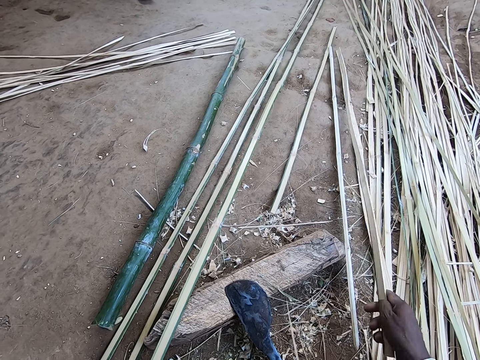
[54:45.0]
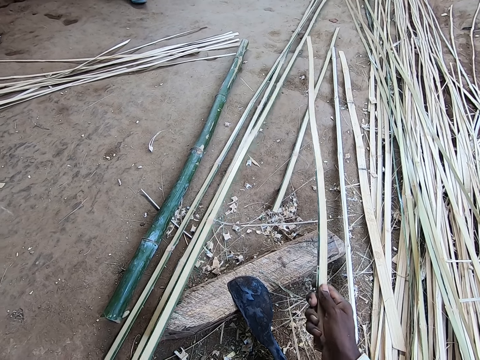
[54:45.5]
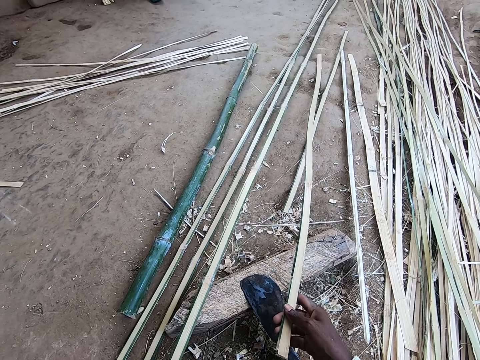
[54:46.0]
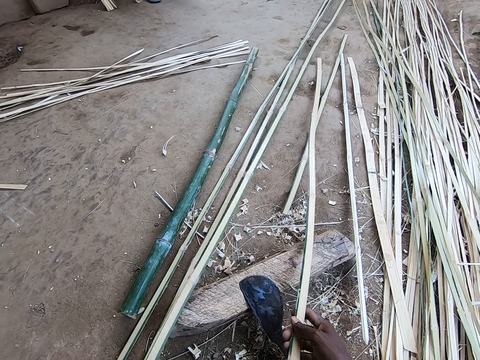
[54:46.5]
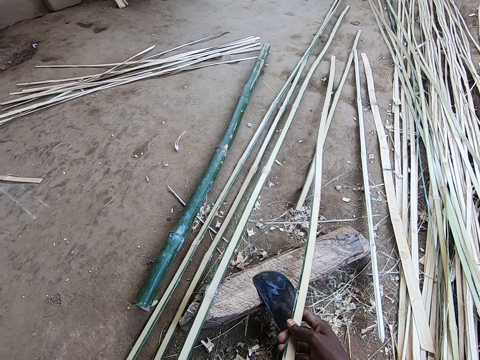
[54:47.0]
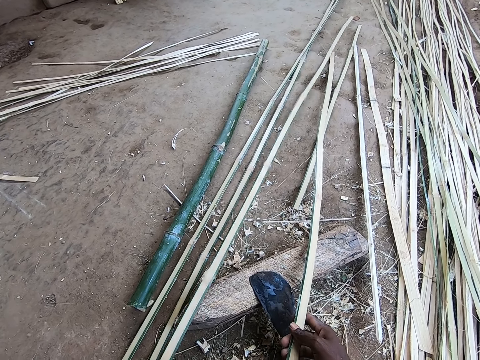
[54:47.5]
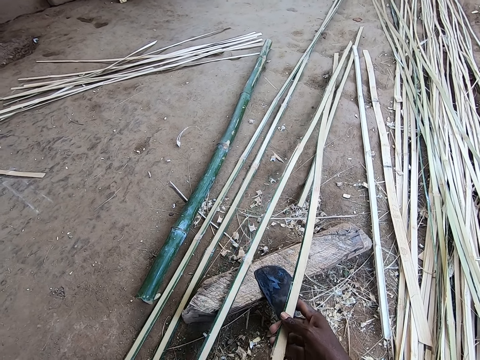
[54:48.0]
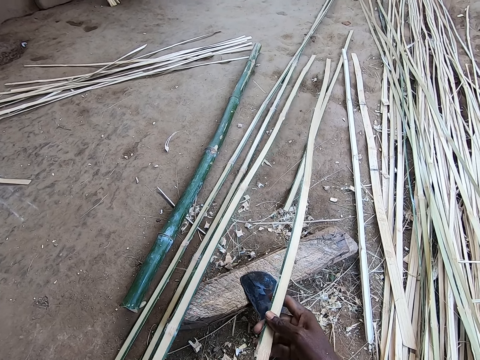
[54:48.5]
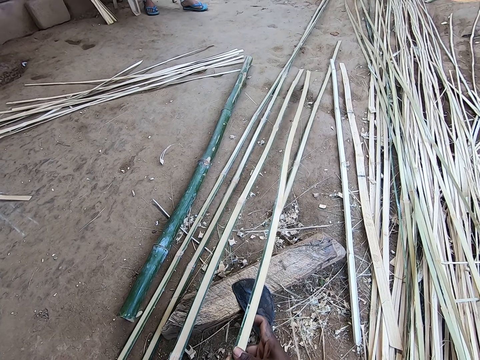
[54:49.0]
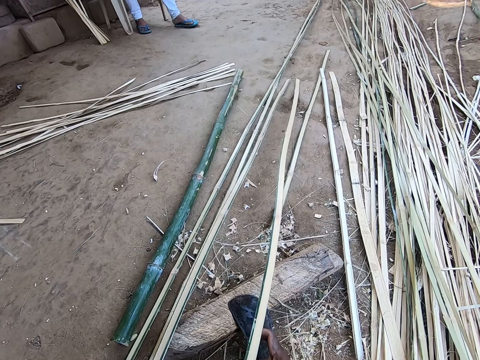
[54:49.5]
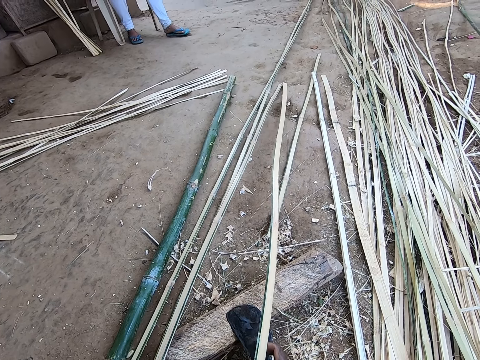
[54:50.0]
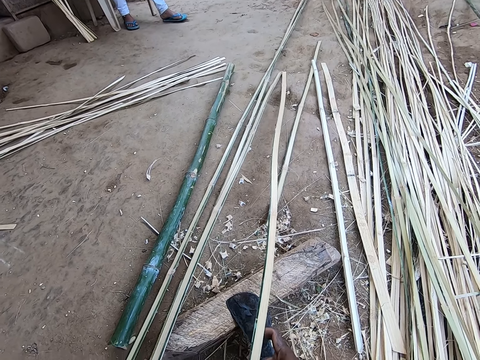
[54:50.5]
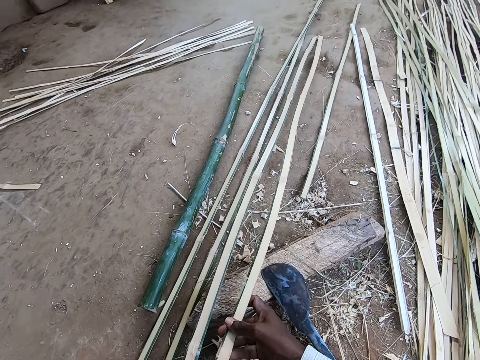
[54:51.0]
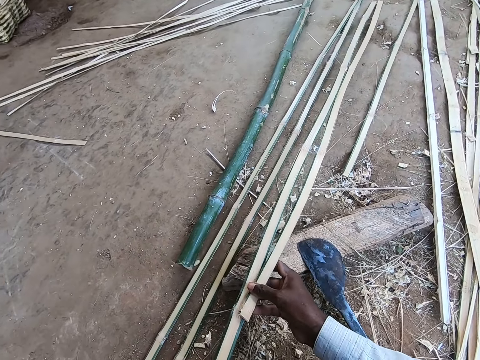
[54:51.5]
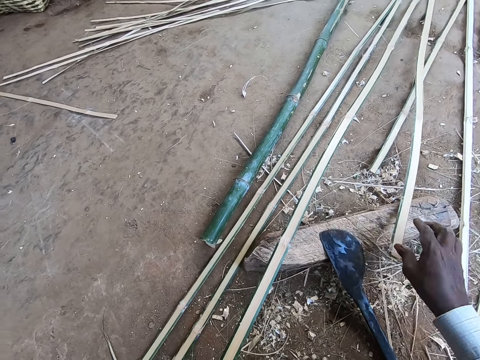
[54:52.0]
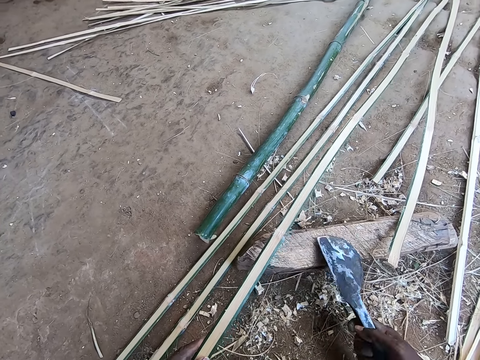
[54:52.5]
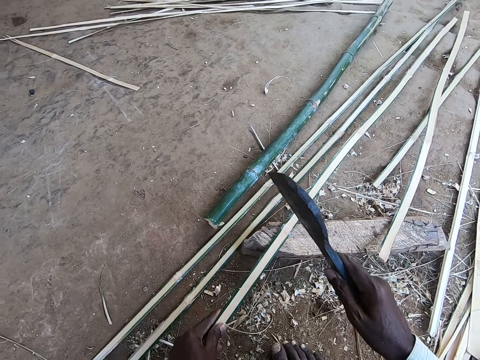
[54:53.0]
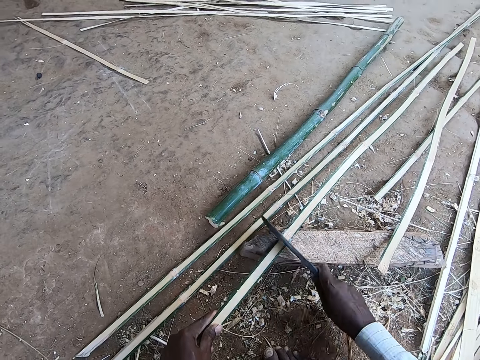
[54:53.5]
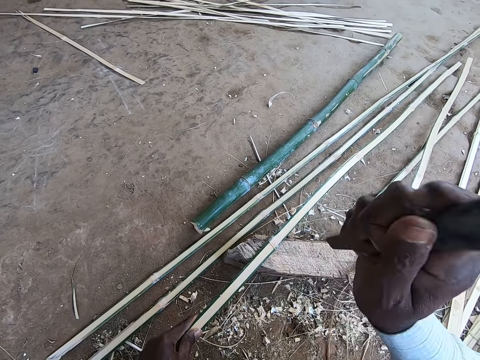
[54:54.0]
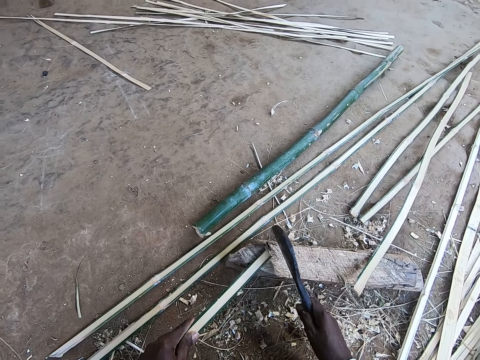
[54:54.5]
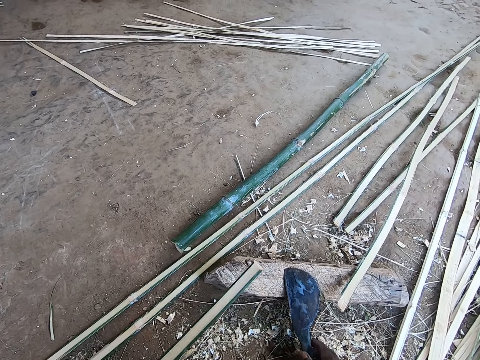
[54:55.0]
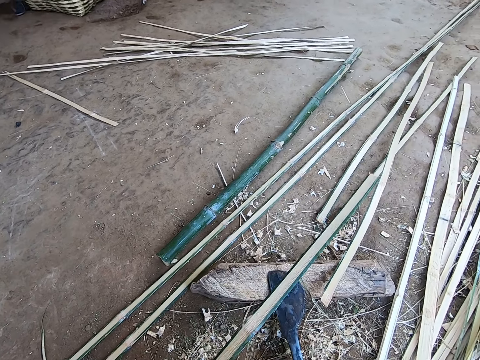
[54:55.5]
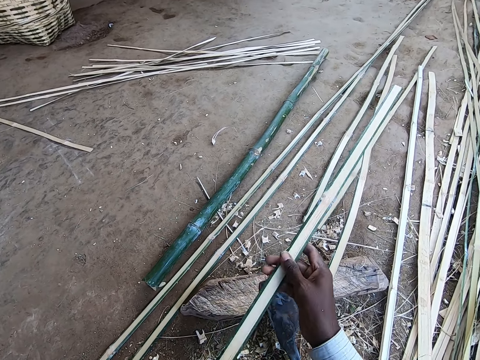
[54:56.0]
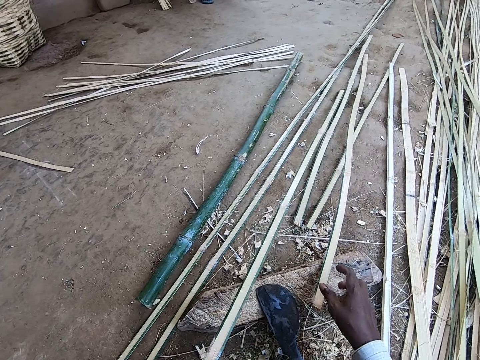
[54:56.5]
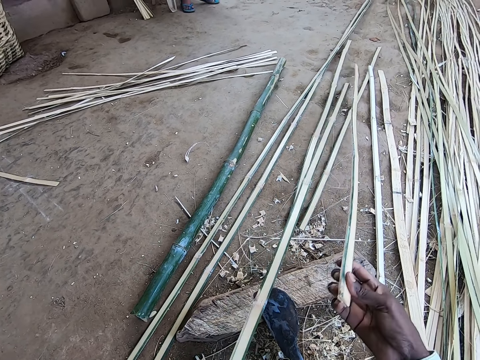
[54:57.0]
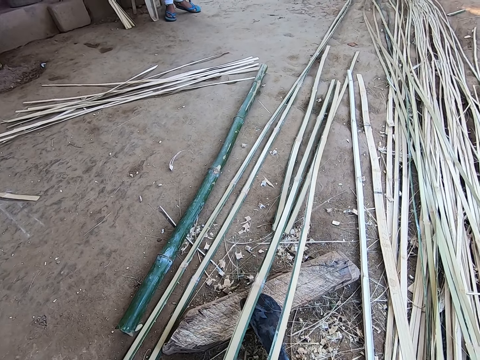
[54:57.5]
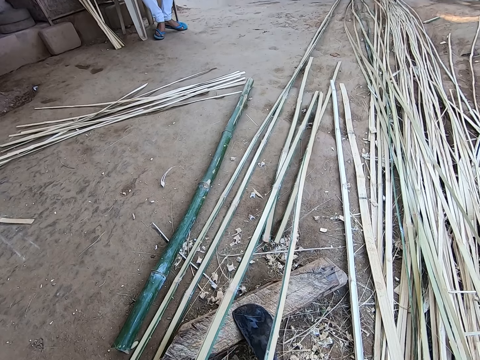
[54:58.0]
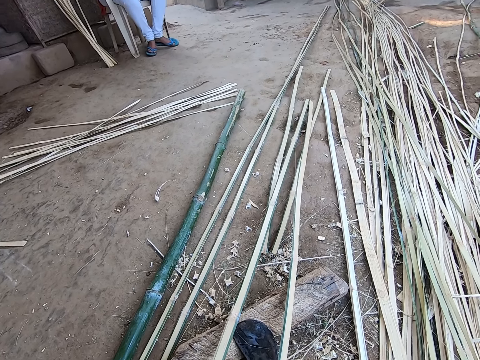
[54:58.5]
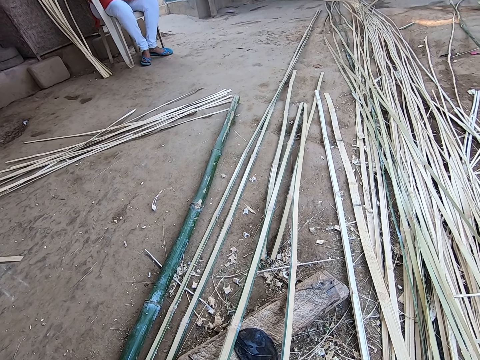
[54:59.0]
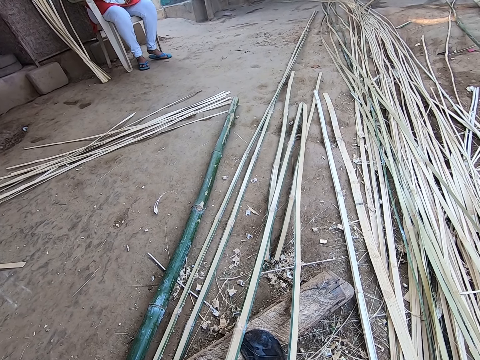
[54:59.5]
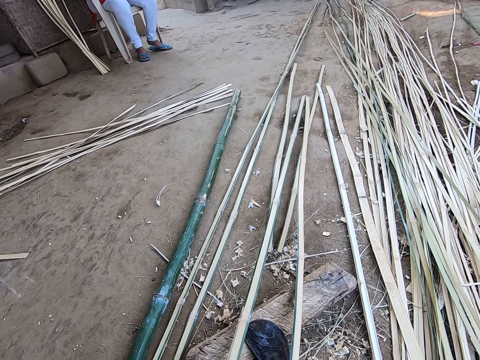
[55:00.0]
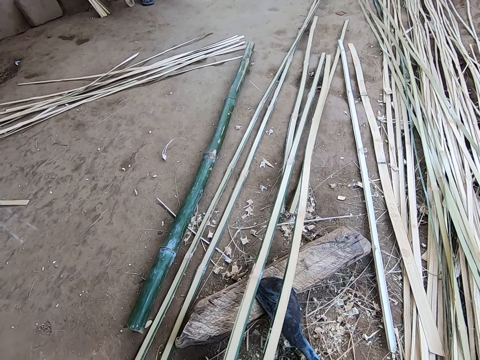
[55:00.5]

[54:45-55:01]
The camera wearer picks up the bamboo strip or stick on the floor with his right hand. He drags the bamboo strip on the floor with his left hand. He aligns the bamboo strip in his right hand with the bamboo strip in his left hand. He measures the bamboo. He drops the bamboo strip in his right hand on the wood. He picks up the bamboo knife or bamboo cutter knife on the wood with his right hand. He cuts the bamboo strip on the wood with the bamboo knife in his right hand. He drops the bamboo knife on the wood with his right hand. He picks up the bamboo strip on the wood with his right hand. He pulls the bamboo stick. He aligns the bamboo strip in his right hand with the bamboo strip in his left hand.

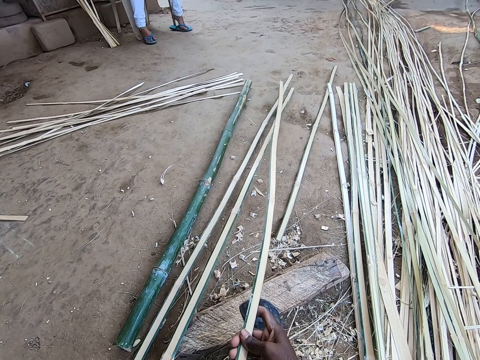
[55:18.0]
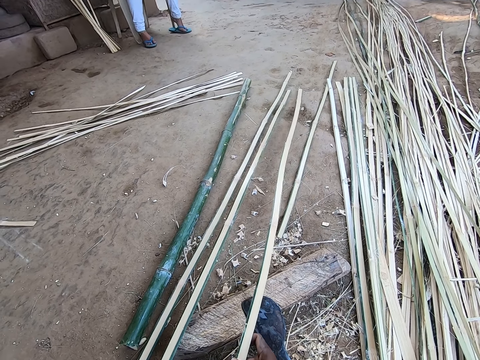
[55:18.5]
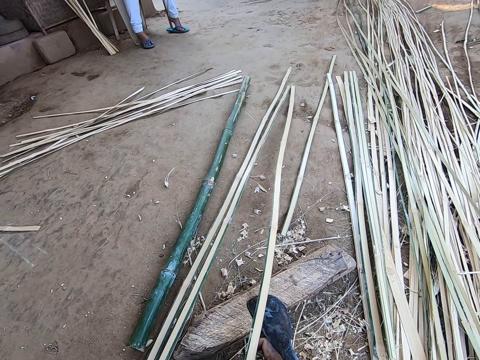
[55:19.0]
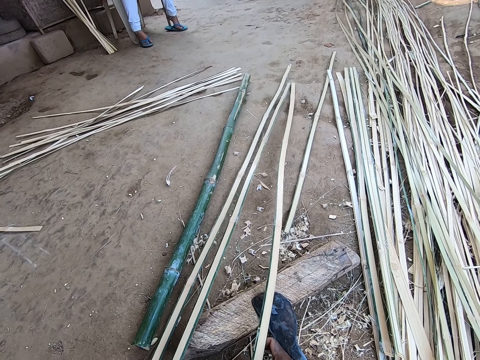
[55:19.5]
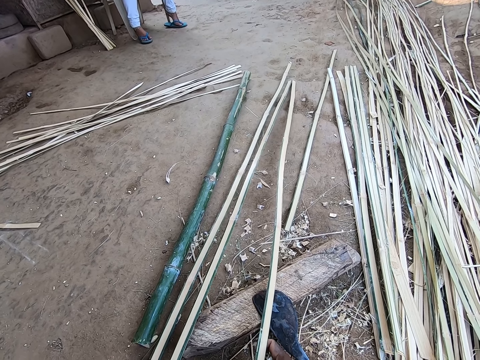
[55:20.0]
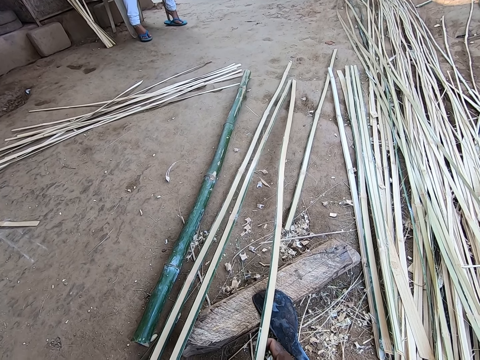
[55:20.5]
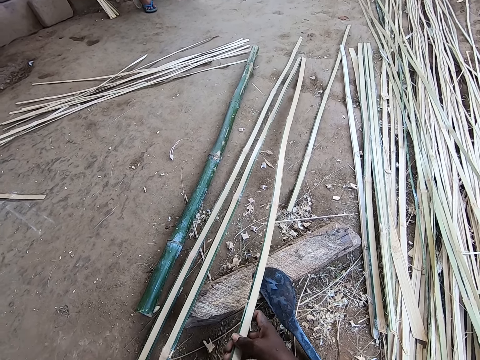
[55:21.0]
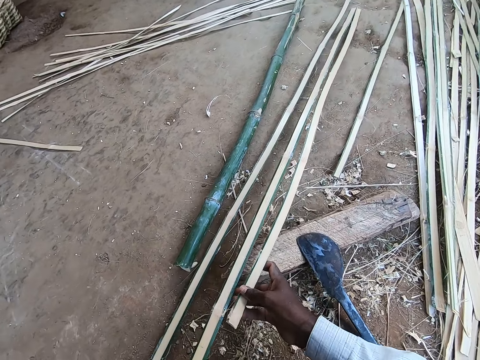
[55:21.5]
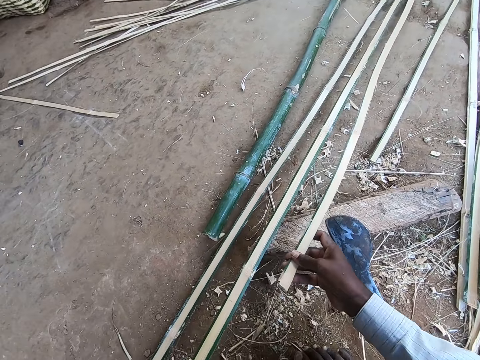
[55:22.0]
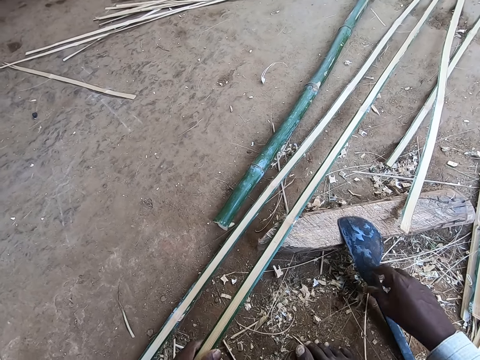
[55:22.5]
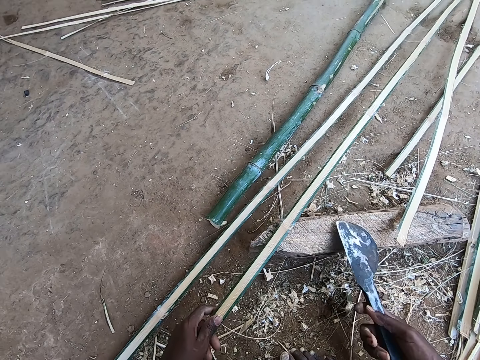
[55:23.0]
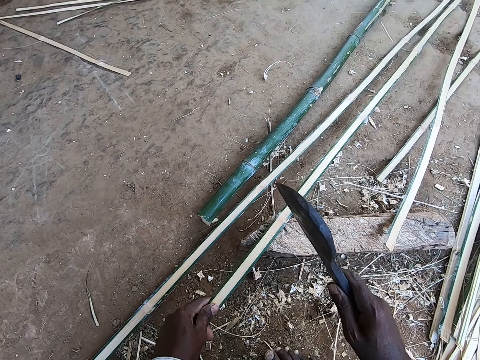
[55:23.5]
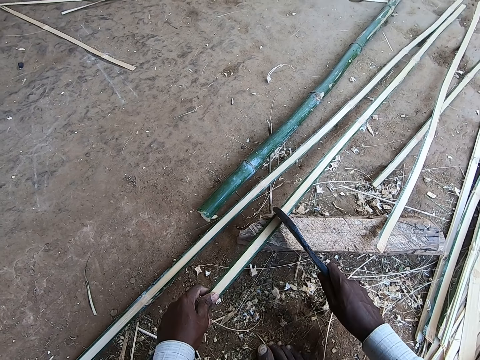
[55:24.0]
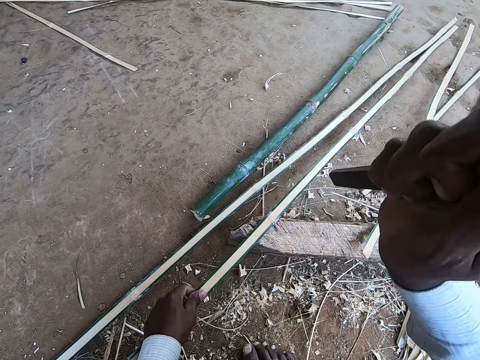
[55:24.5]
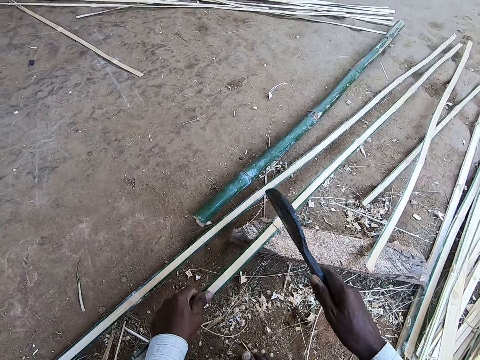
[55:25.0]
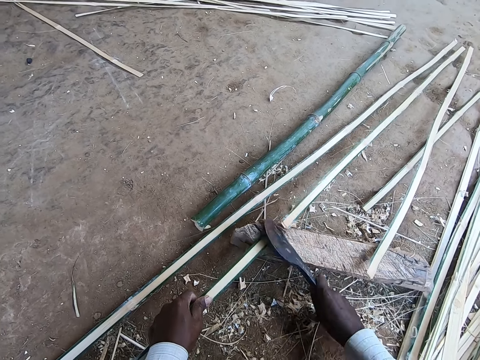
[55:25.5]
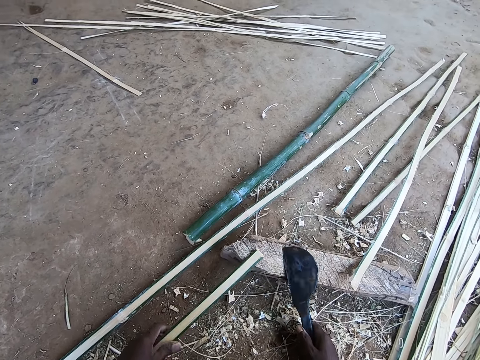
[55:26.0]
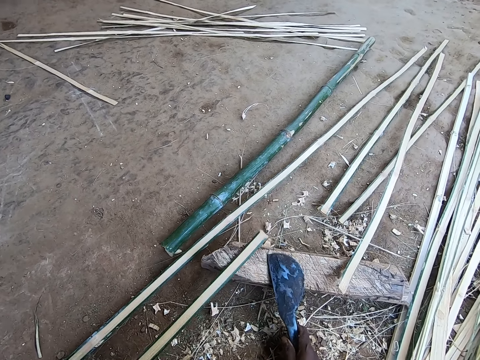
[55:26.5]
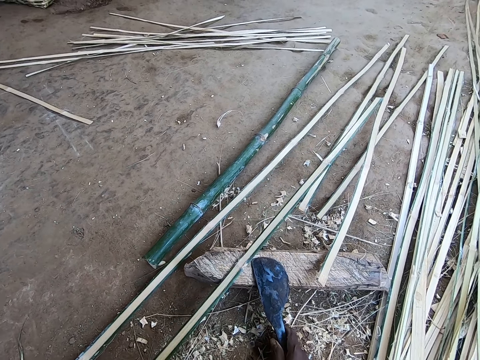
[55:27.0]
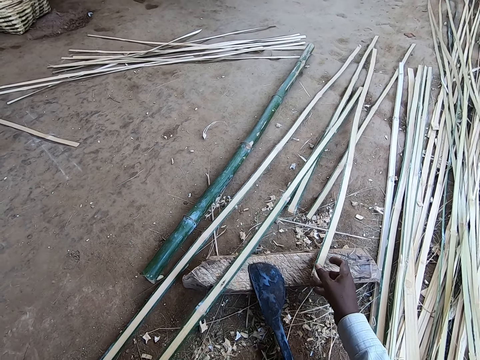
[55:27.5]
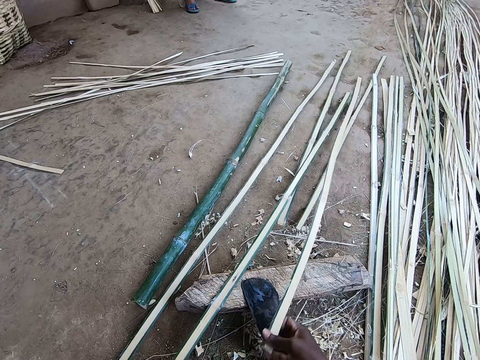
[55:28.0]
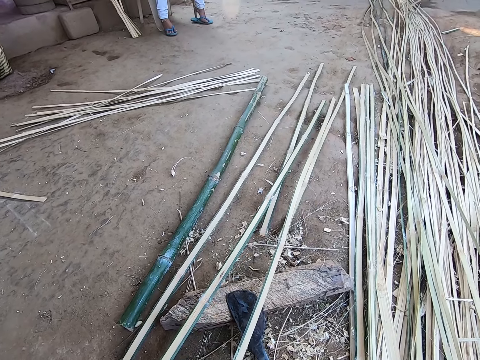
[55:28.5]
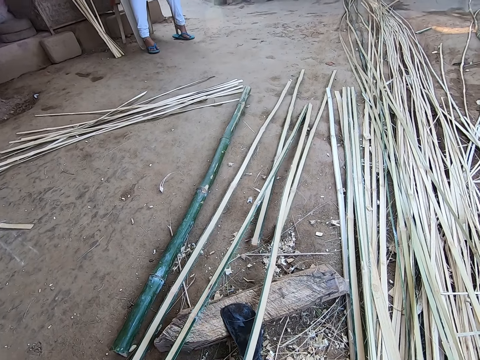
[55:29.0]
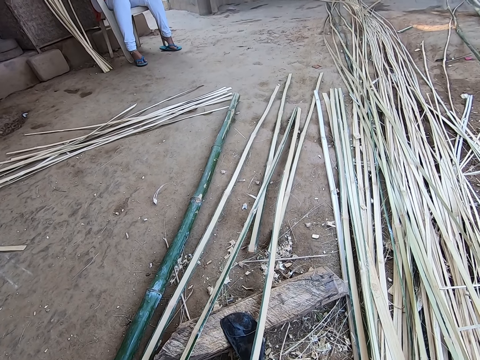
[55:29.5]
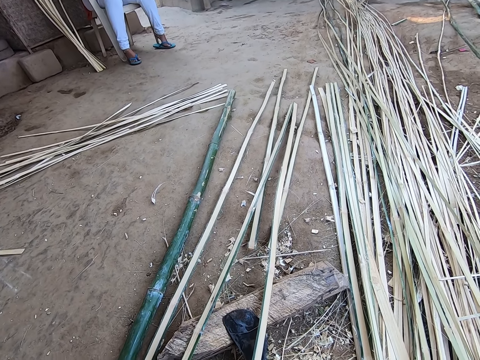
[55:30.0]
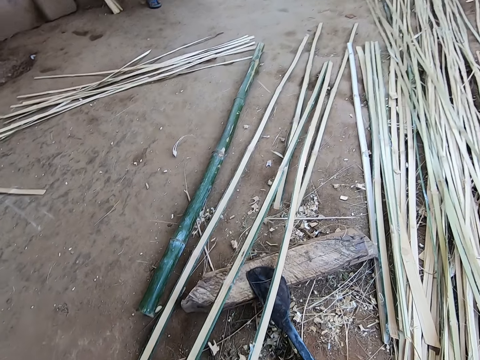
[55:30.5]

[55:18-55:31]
The camera wearer pulls the bamboo stick or strip. He aligns the bamboo strip in his right hand with the bamboo strip in his left hand. He talks. He measures the bamboo. He drops the bamboo strip in his right hand on the wood. He picks up the bamboo knife or bamboo cutter knife on the wood with his right hand. He cuts the bamboo strip on the wood with the bamboo knife in his right hand. He drops the bamboo knife on the wood with his right hand and drags the bamboo strip on the floor with his left hand. He picks up the bamboo strip on the wood with his right hand. He pulls the bamboo stick. He aligns the bamboo strip in his right hand with the bamboo strip in his left hand.
